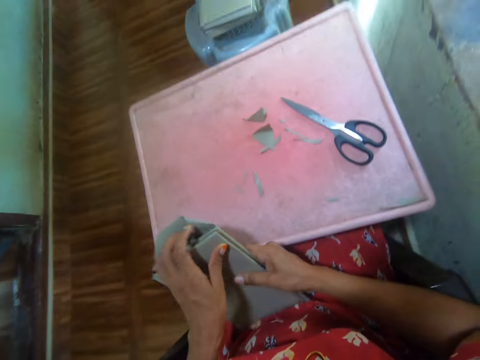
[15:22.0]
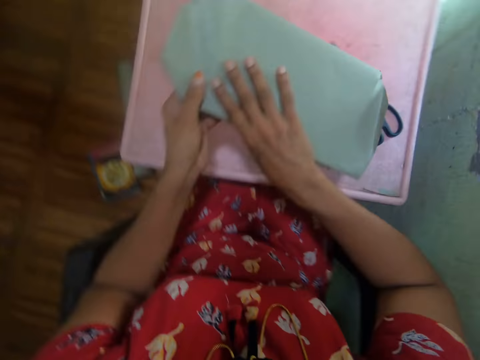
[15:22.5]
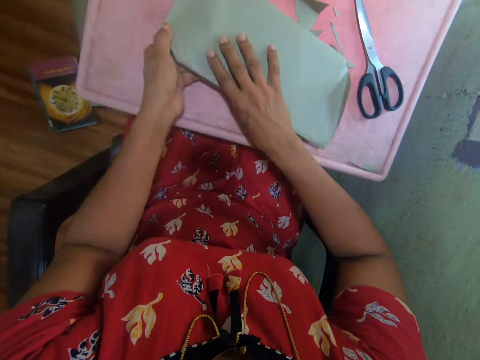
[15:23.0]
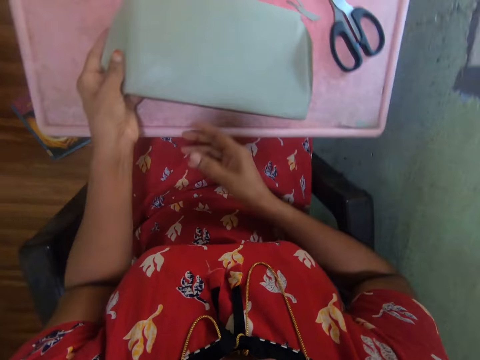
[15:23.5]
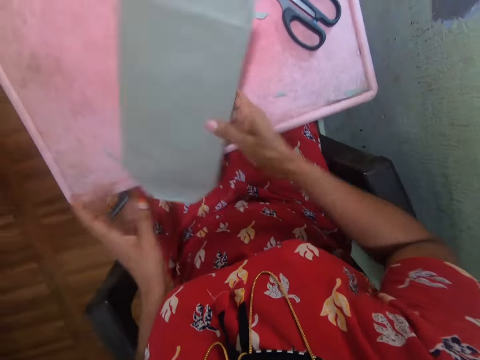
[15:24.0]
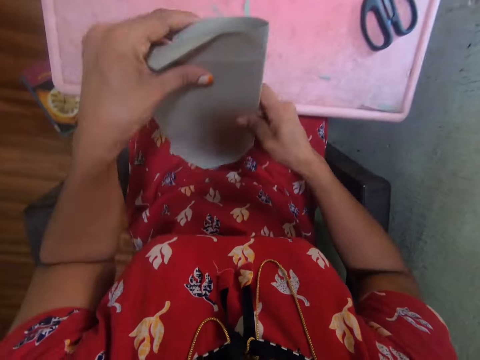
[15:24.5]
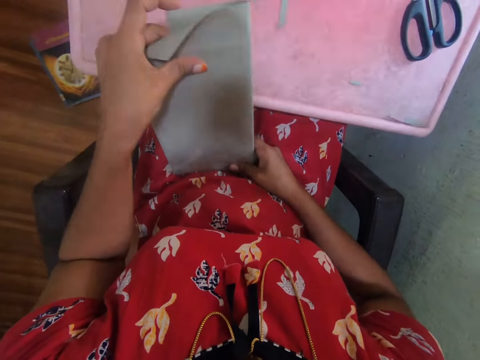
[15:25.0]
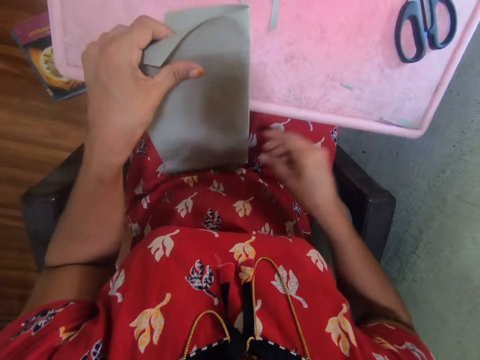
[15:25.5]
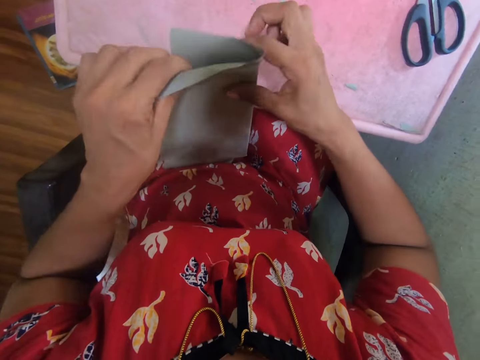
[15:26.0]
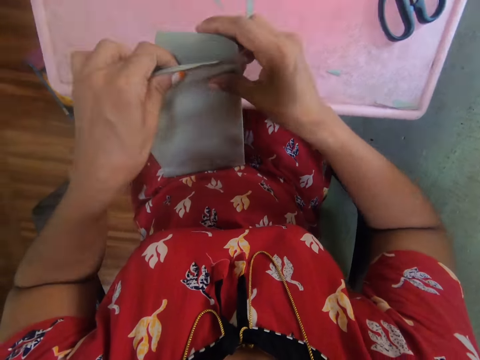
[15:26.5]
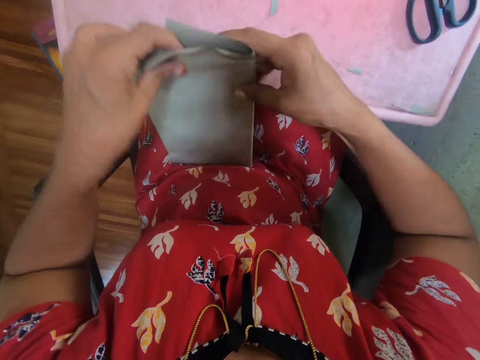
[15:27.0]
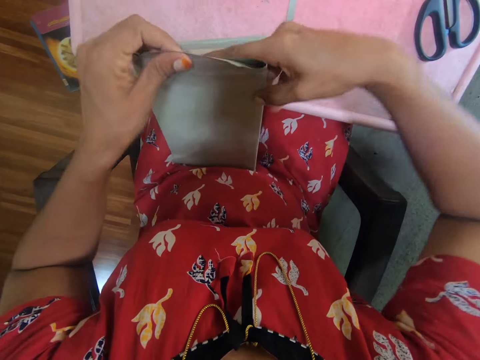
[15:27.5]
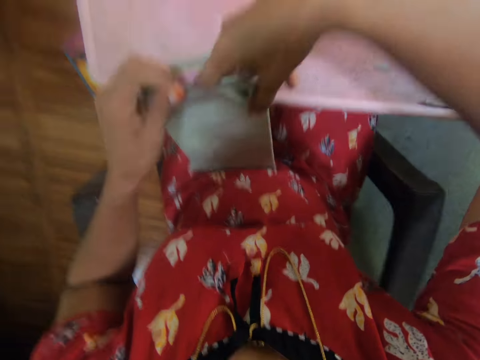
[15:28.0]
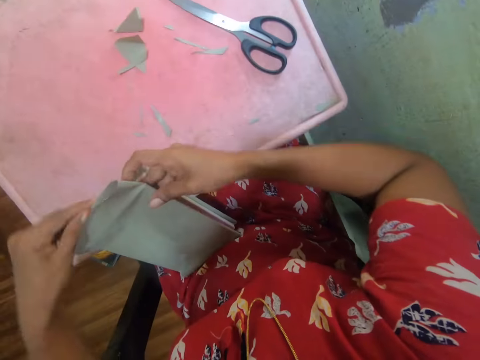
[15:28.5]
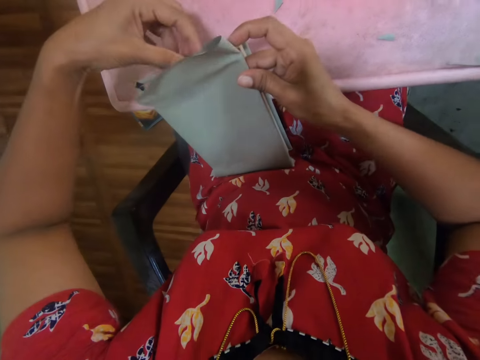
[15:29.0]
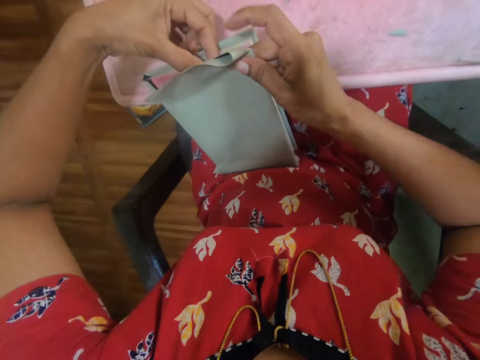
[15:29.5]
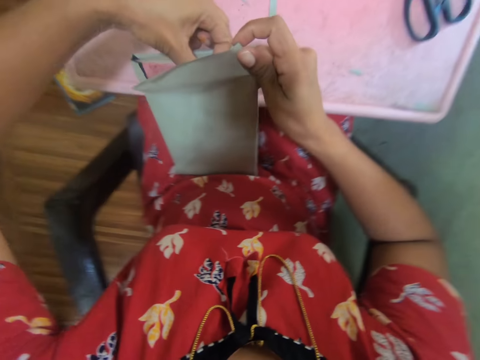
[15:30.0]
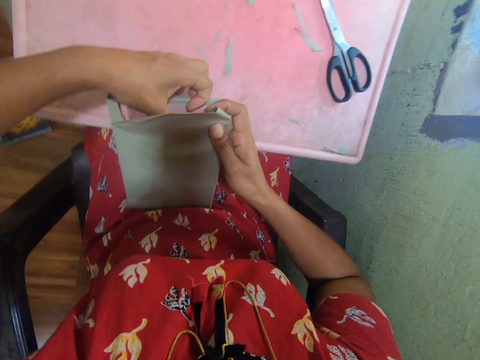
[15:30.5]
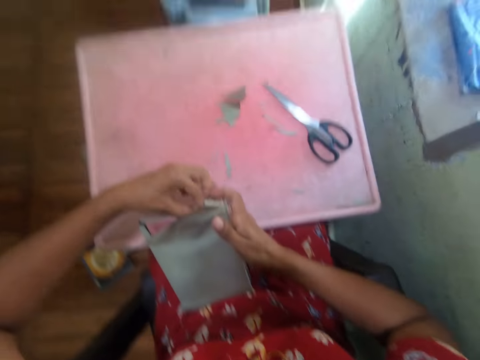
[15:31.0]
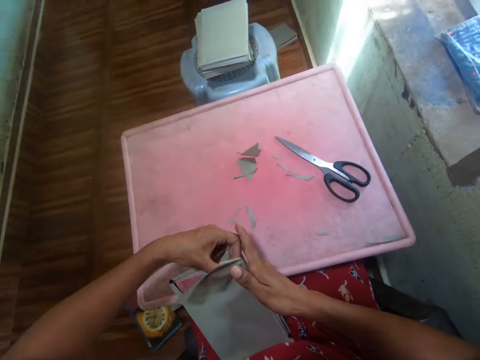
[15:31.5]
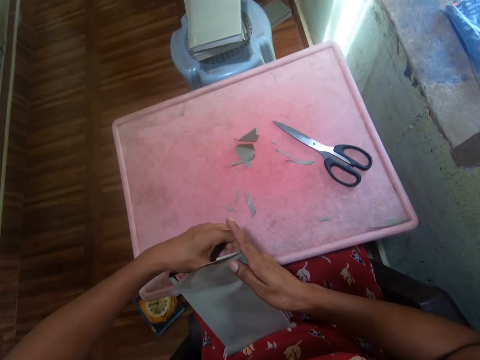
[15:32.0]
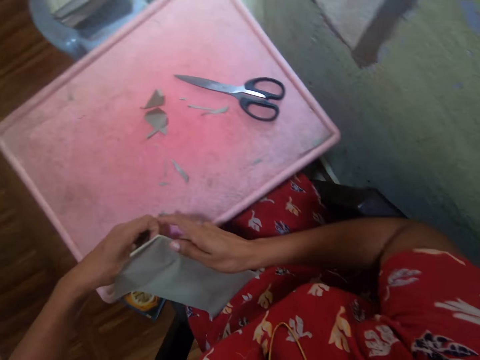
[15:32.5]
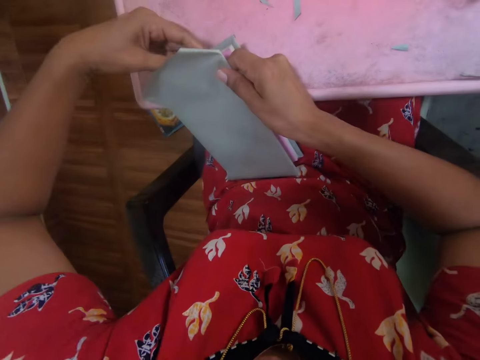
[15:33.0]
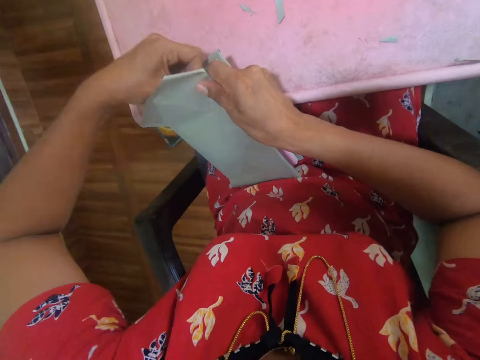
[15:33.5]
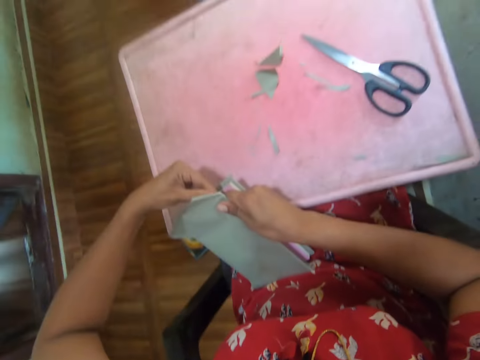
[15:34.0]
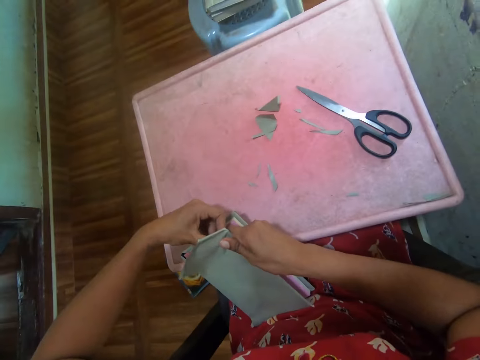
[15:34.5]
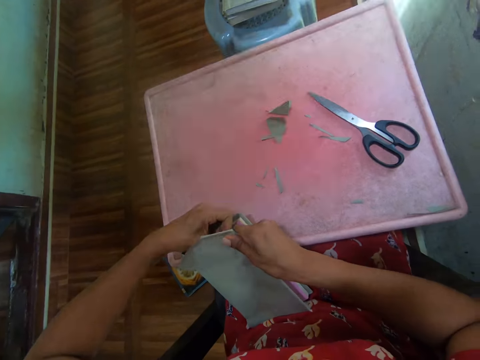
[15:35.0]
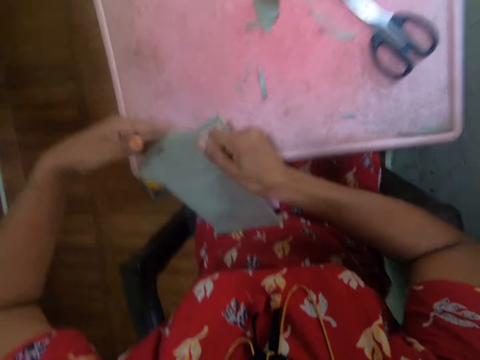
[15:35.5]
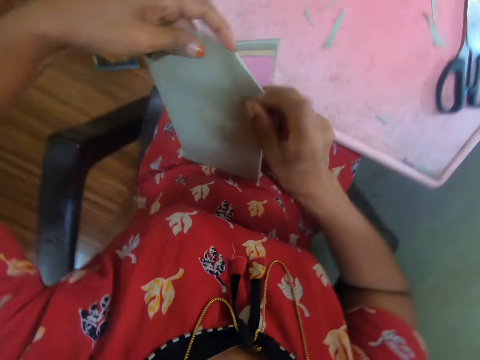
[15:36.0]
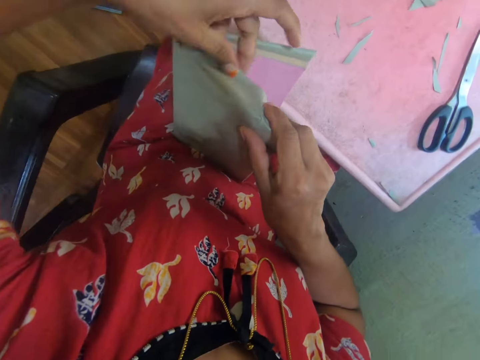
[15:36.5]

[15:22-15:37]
The camera wearer places the book on the table. They pick the book from the table. They fold the piece of paper.

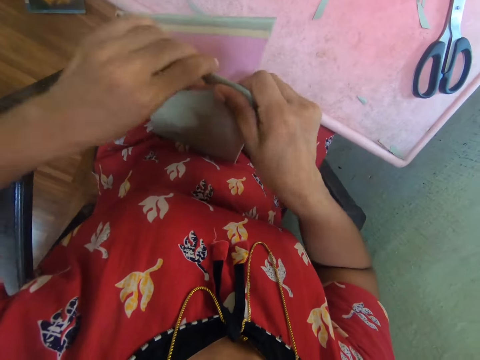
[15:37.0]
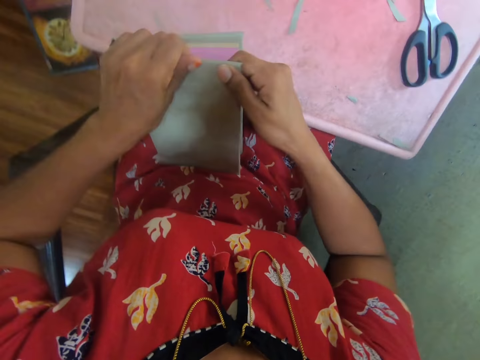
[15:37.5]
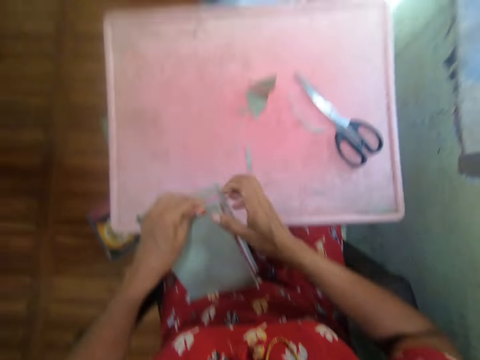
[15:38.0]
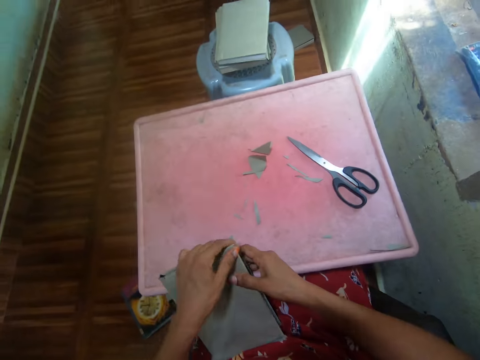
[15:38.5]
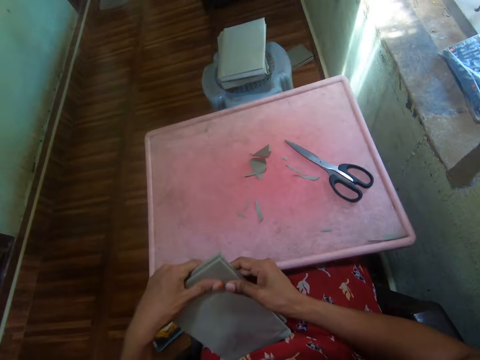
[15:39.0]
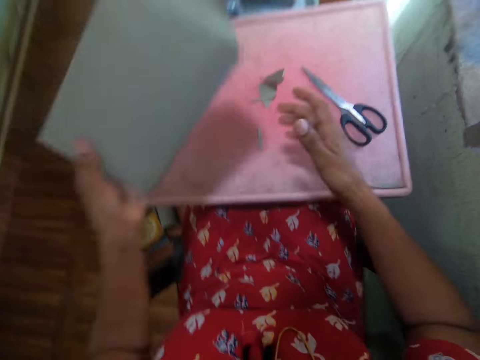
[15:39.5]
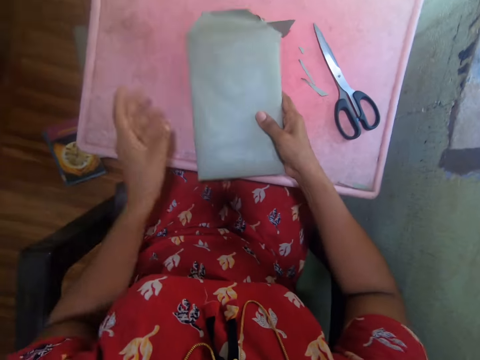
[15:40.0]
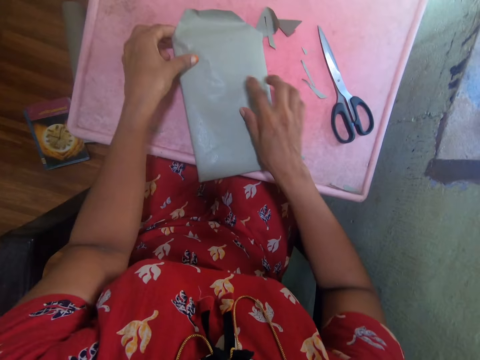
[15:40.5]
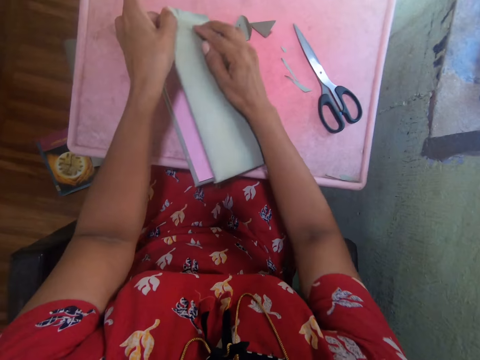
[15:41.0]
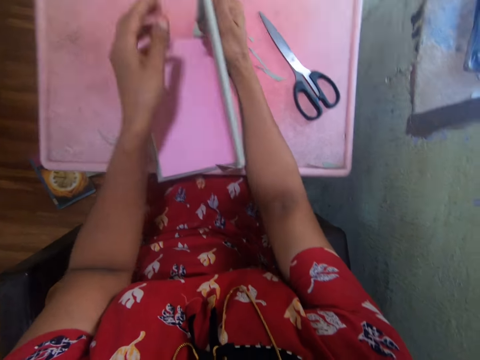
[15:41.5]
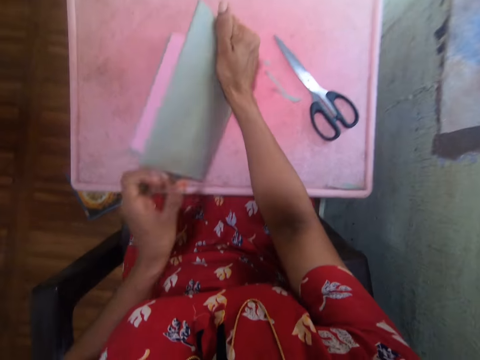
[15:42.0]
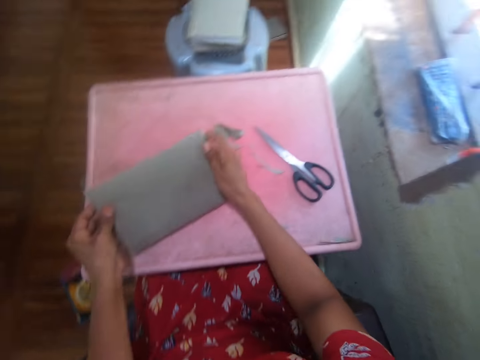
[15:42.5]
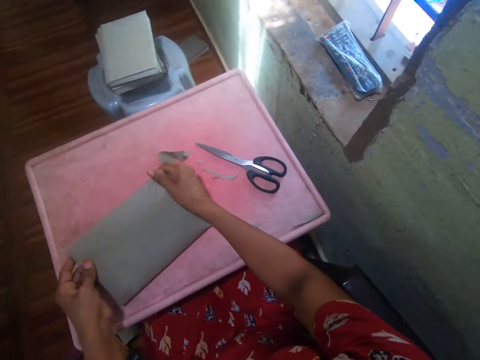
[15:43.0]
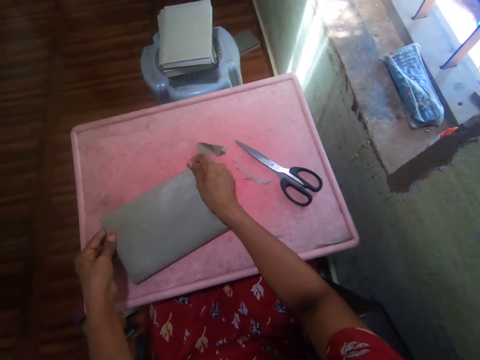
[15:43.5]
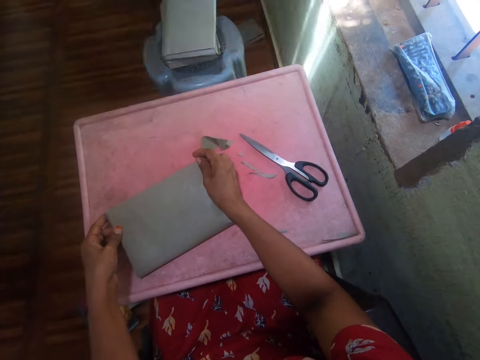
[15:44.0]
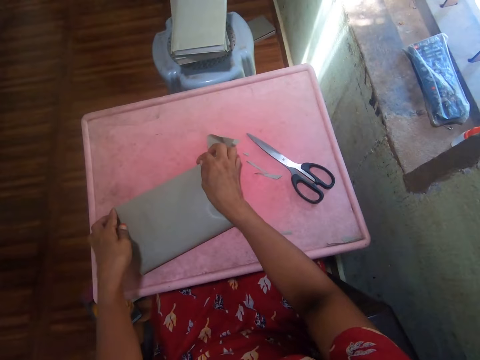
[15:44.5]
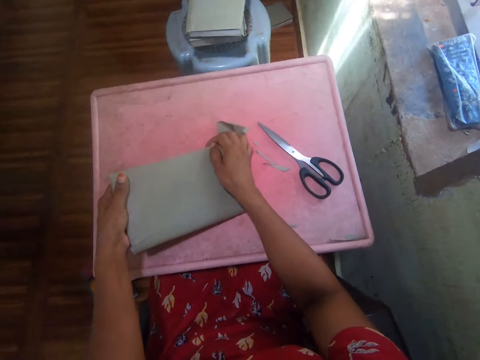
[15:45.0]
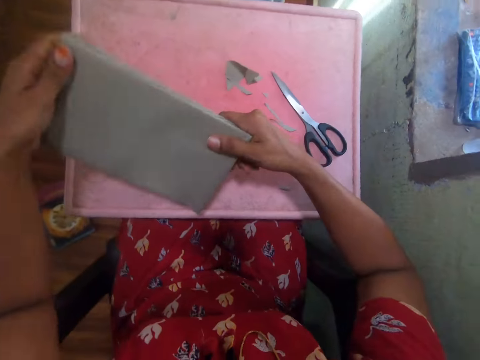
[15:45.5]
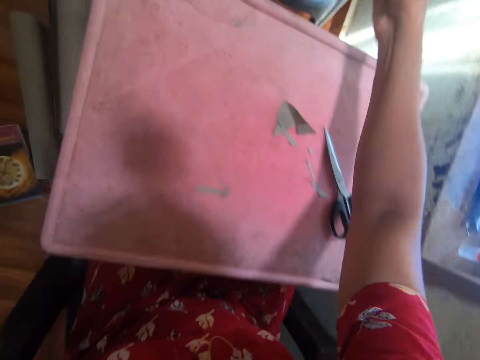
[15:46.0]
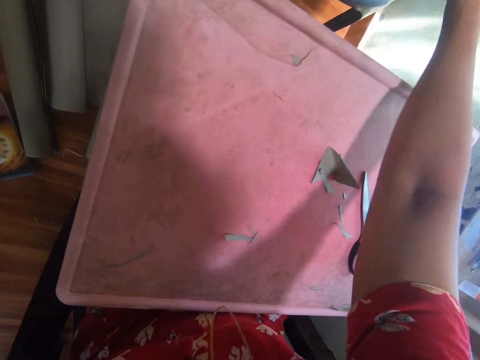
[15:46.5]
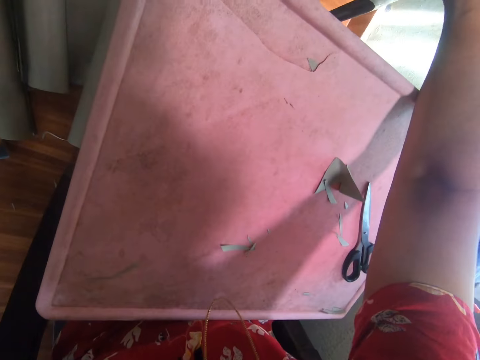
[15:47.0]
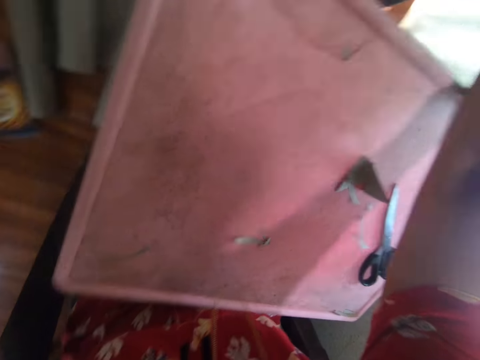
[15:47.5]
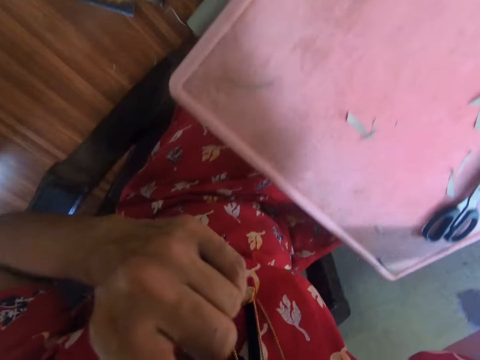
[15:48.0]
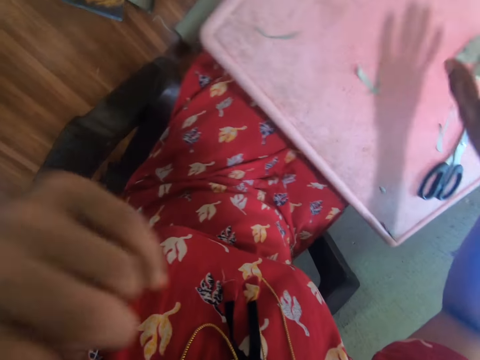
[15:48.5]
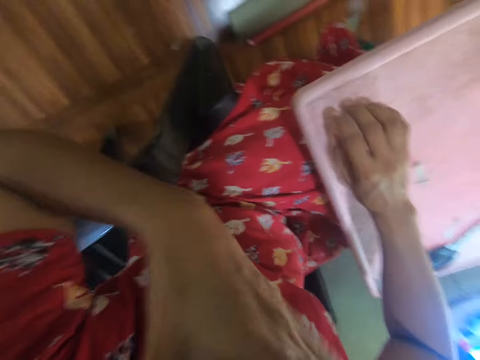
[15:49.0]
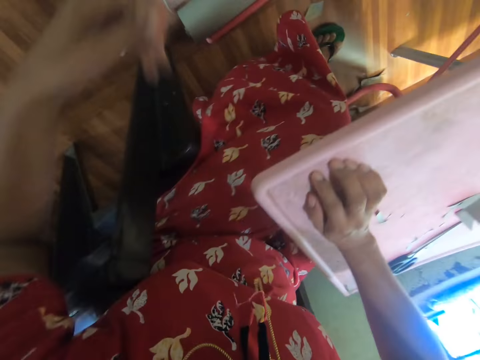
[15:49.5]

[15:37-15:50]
The camera wearer places the book on the table. They fold the piece of paper. They put the book away. They raise the left hand.
